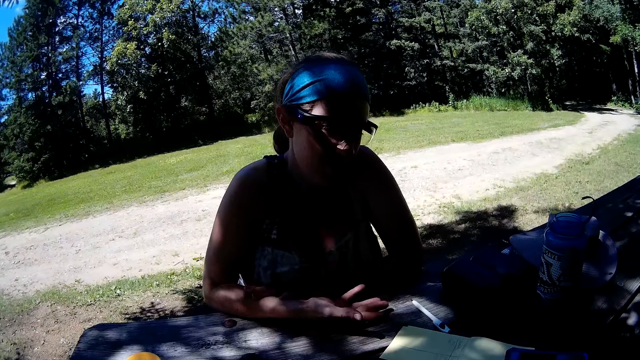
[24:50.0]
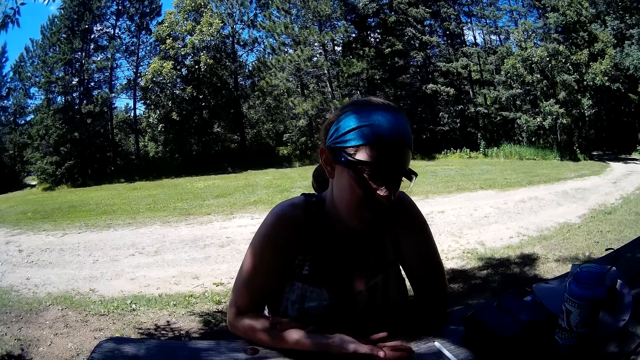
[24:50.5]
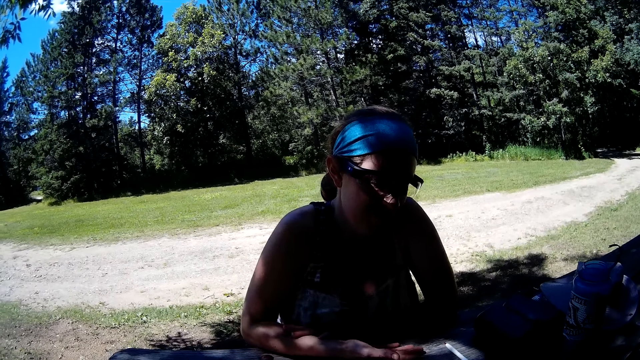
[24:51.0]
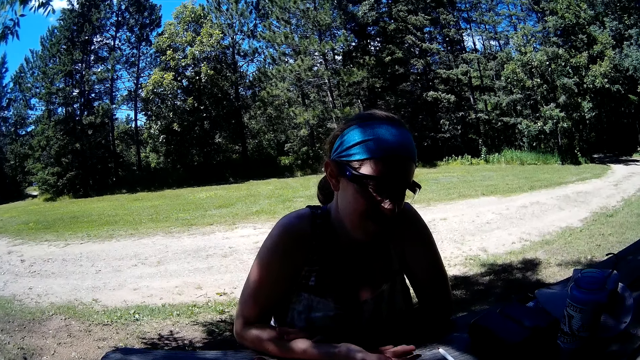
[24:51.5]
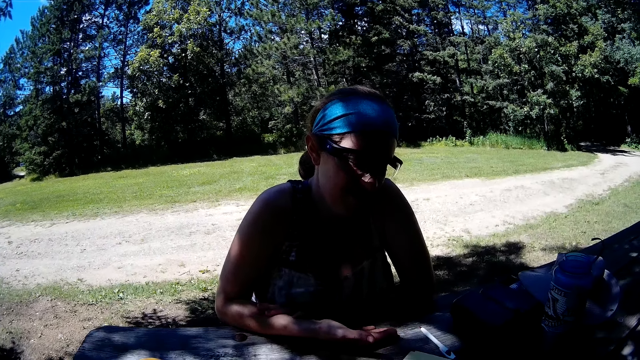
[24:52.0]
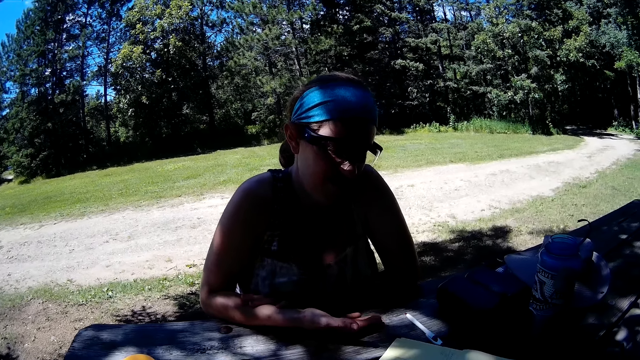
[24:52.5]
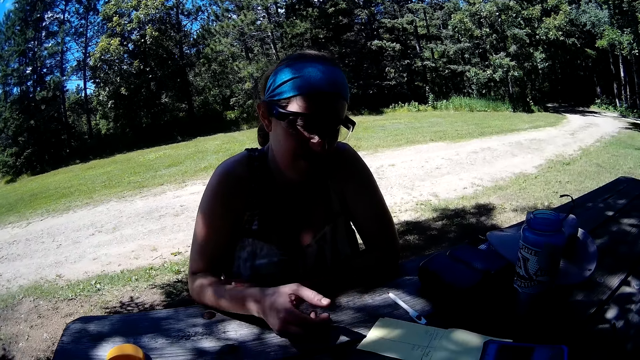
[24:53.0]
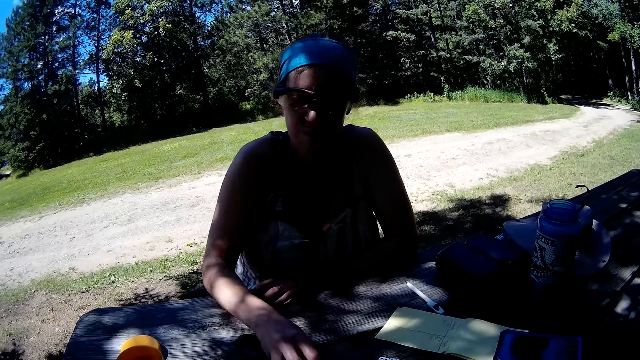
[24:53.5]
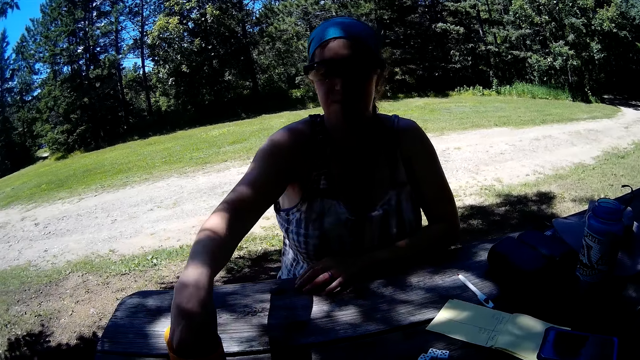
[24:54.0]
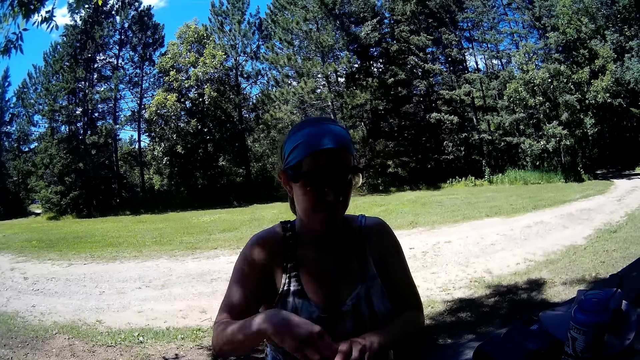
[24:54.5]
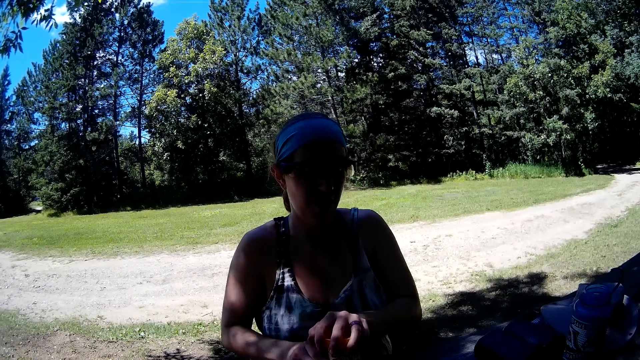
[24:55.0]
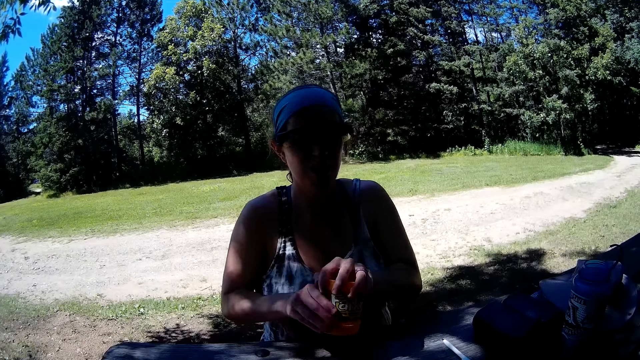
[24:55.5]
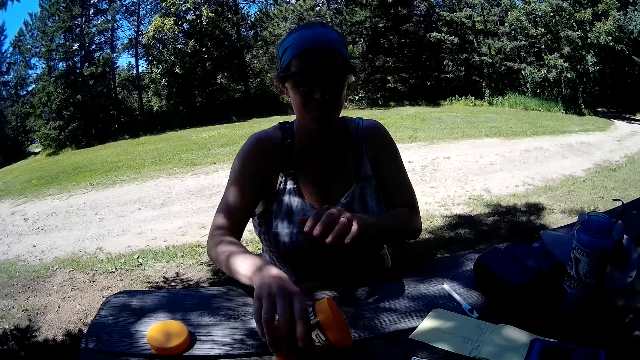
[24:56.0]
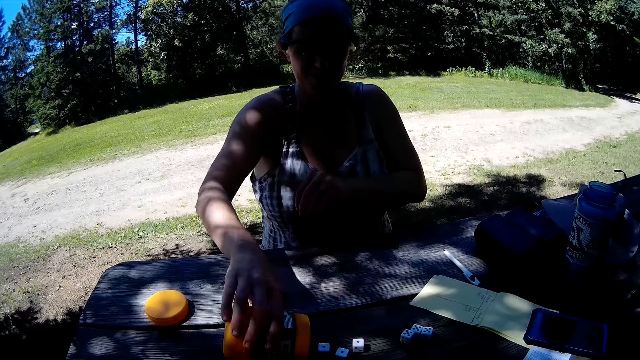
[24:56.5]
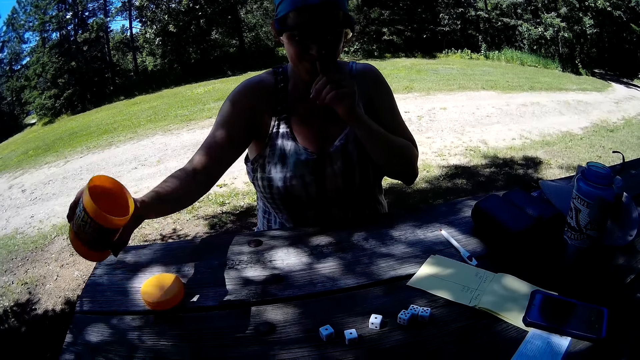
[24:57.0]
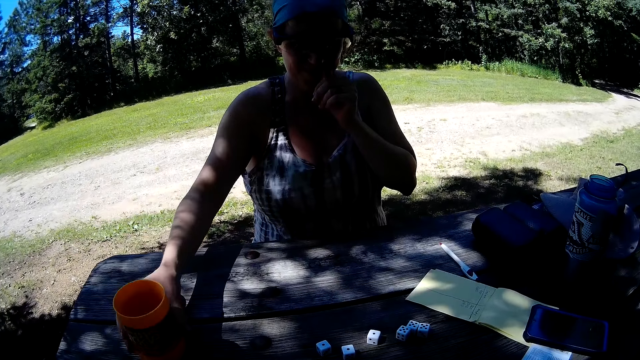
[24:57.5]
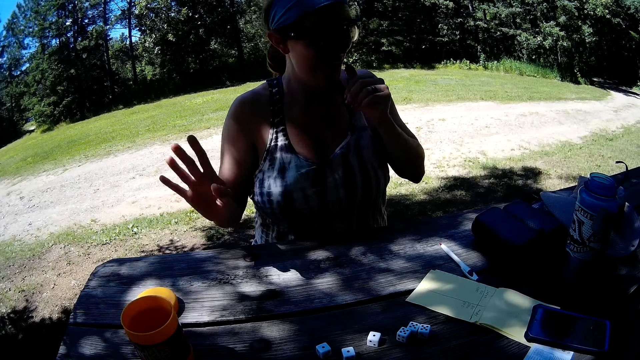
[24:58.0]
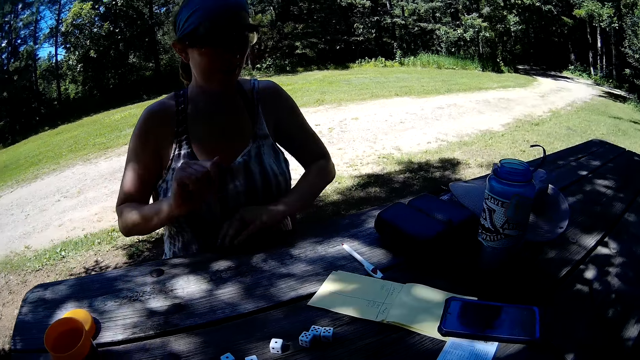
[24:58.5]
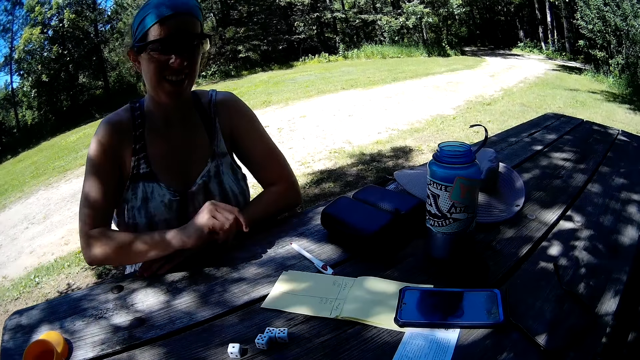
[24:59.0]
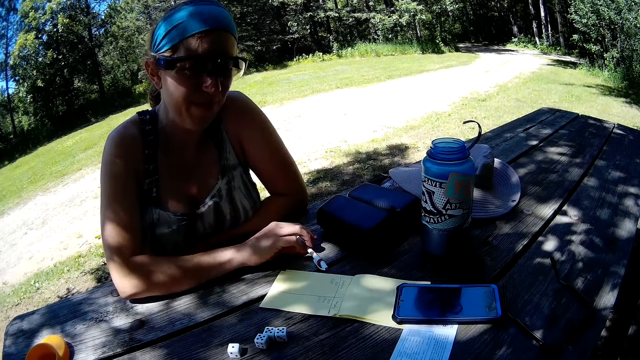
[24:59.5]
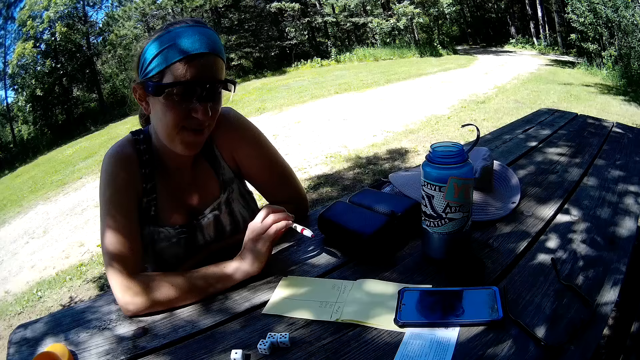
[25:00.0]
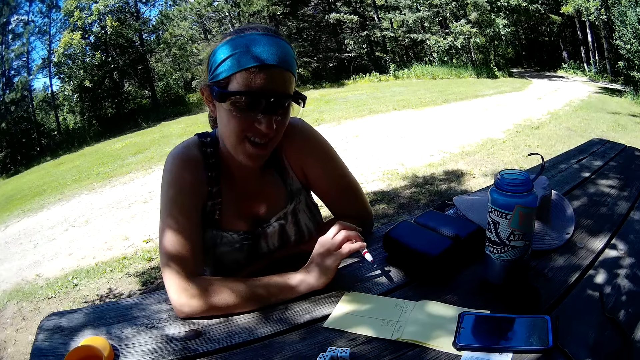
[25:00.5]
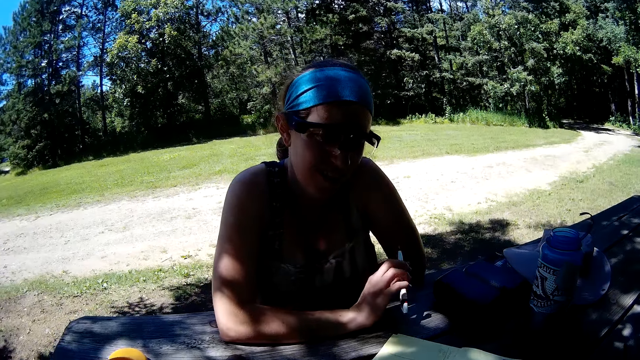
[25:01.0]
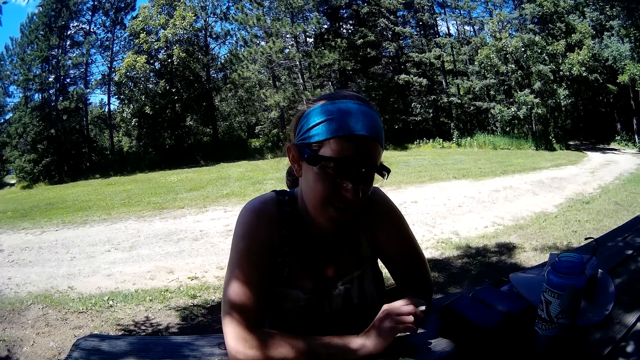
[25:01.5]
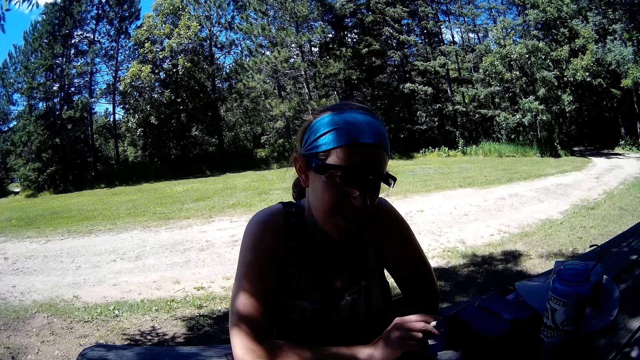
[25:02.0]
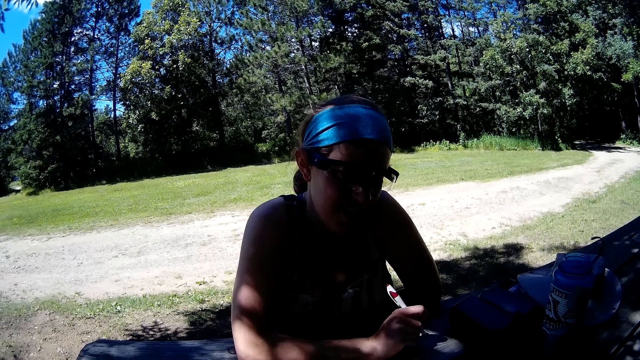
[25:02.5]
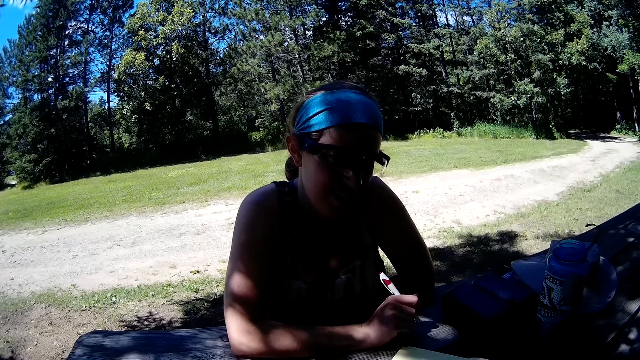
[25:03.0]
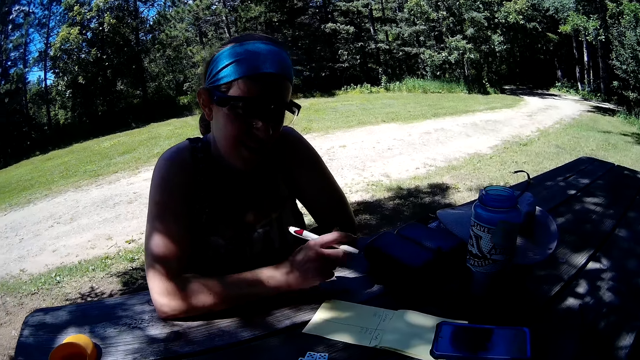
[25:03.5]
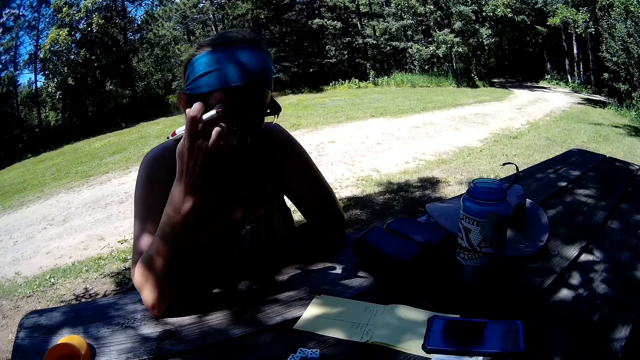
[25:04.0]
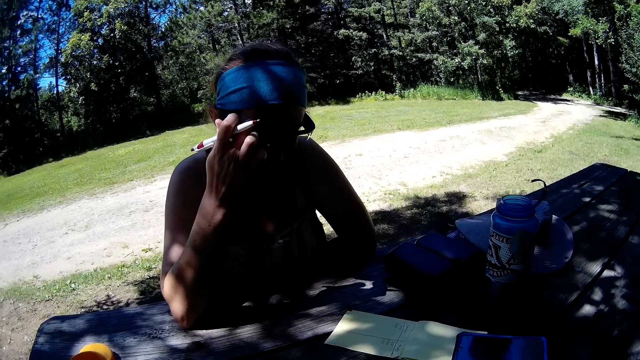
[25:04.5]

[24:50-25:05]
The woman taps her fingers on the table. She puts the dice into the container, carries the container, shakes the container with the dice, and pours the dice from the container on the table. She places the container on the table. She picks up the pen from the table. The camera wearer looks around the area. The woman holds the pen.

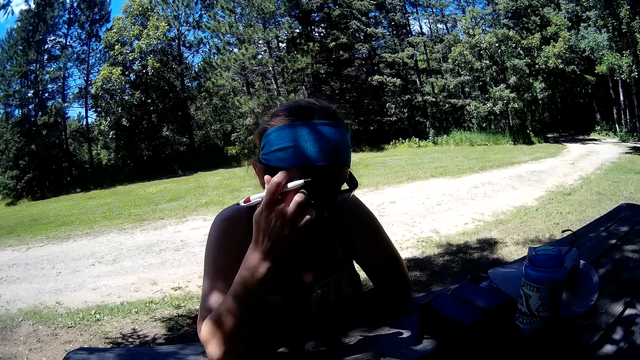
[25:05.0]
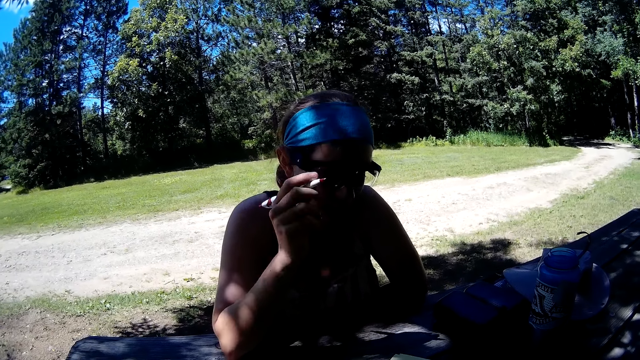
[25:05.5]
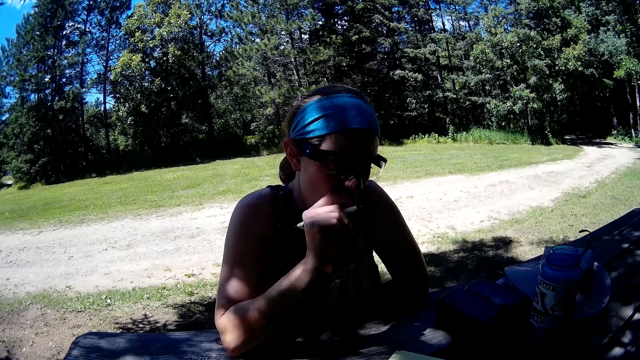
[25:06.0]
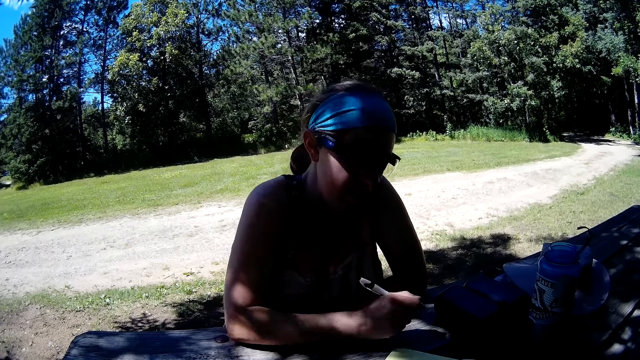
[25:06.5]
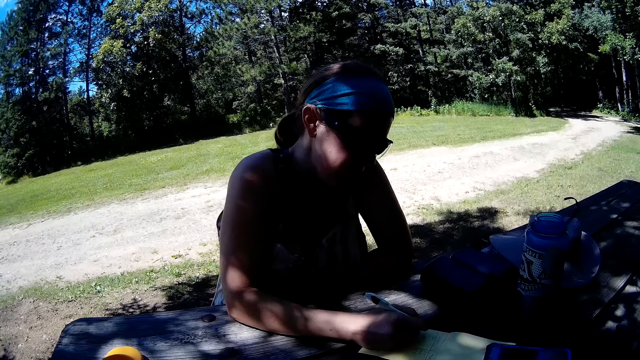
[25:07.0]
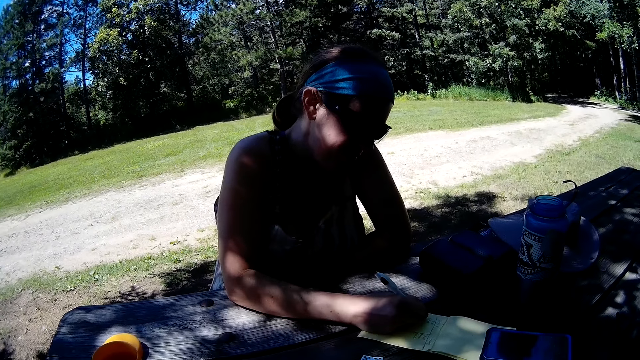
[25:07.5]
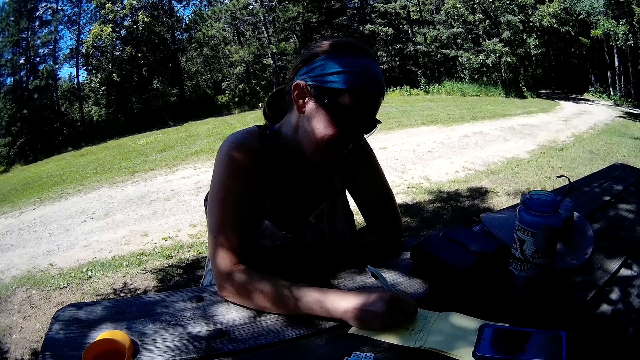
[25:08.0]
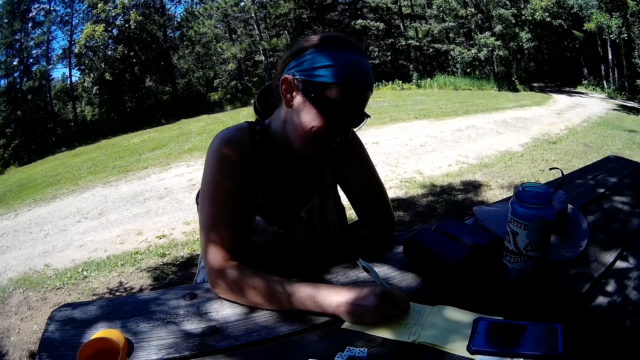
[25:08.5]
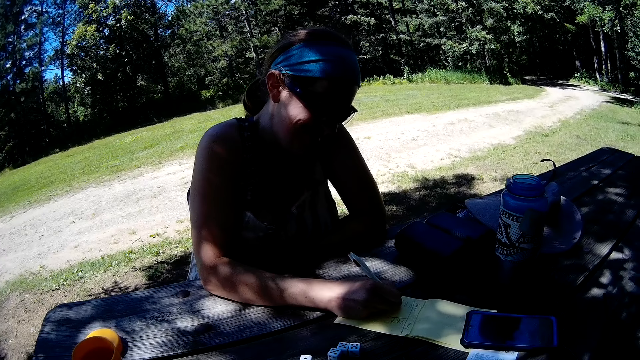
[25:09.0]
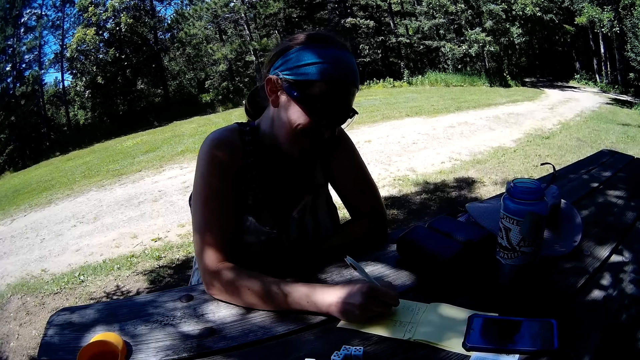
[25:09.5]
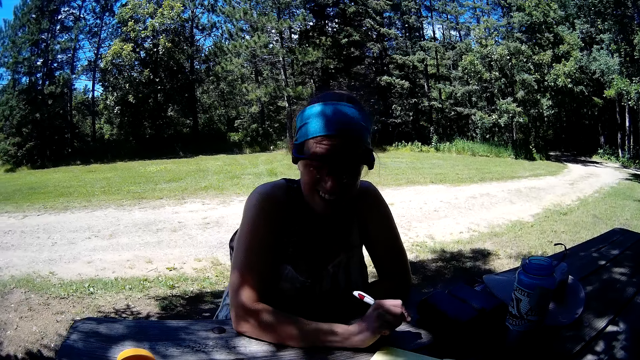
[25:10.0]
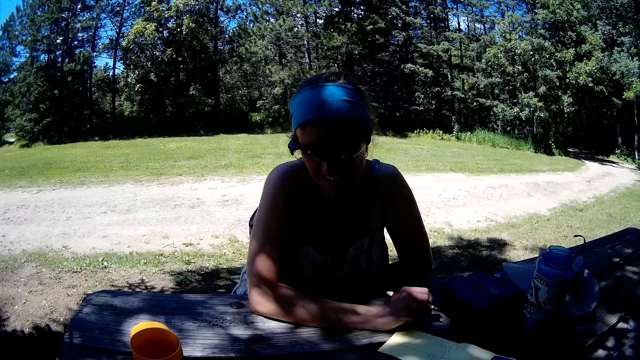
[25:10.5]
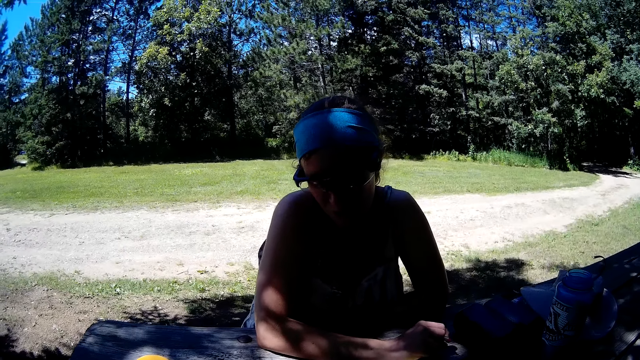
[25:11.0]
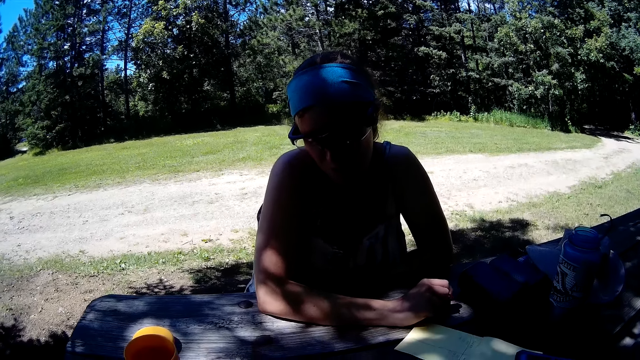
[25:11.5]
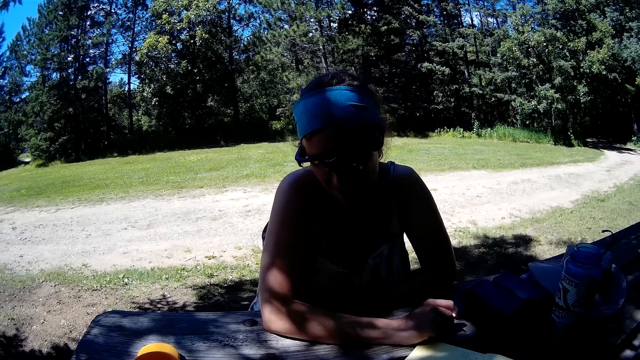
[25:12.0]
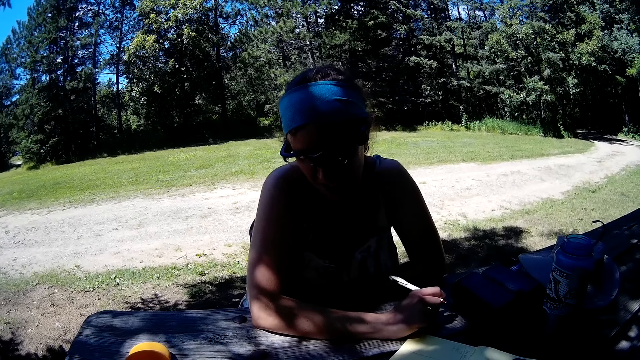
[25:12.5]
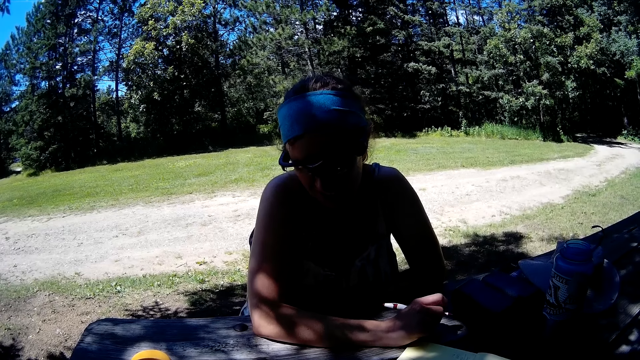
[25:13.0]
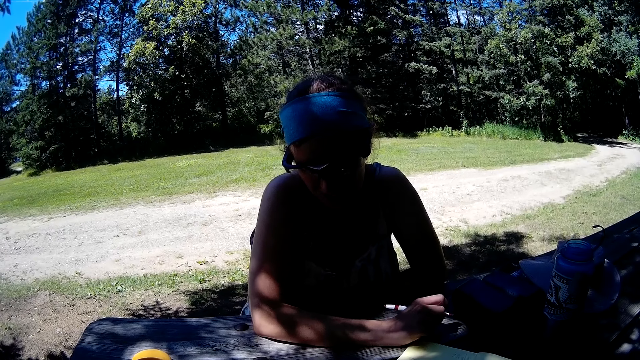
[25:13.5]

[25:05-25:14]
The woman writes on the jotter on the table with the pen. She looks at the table.
